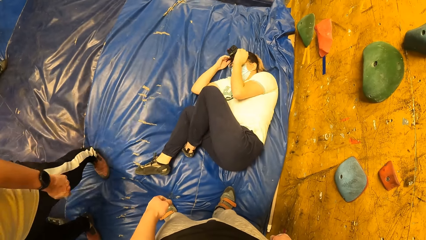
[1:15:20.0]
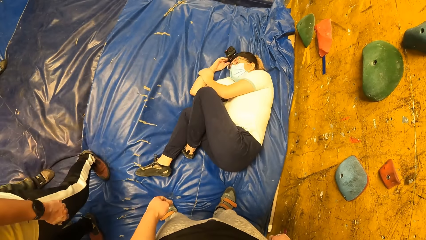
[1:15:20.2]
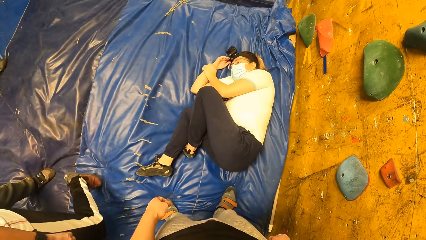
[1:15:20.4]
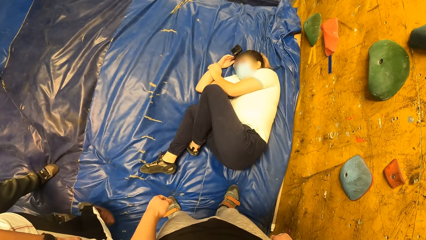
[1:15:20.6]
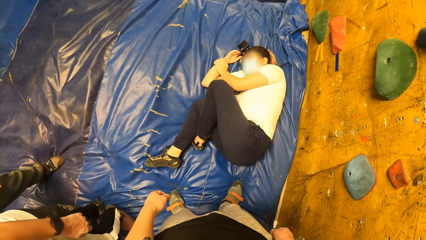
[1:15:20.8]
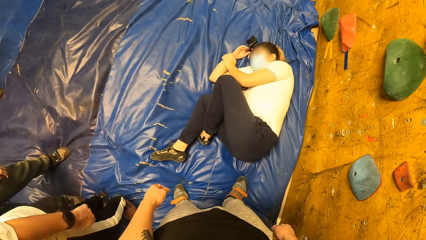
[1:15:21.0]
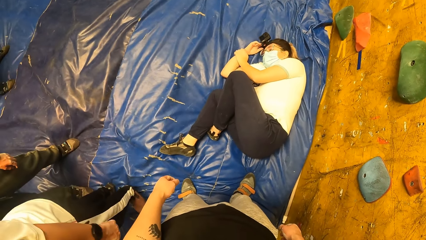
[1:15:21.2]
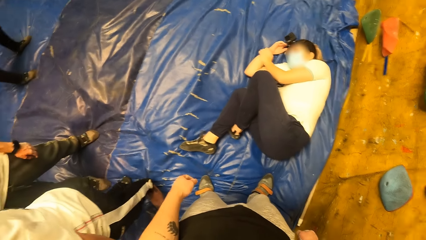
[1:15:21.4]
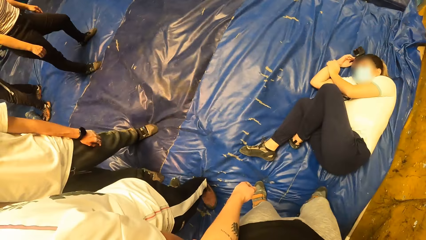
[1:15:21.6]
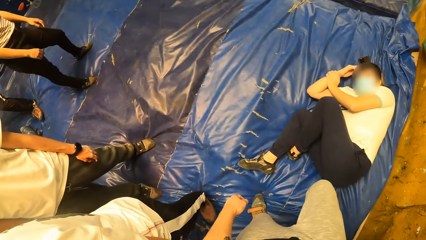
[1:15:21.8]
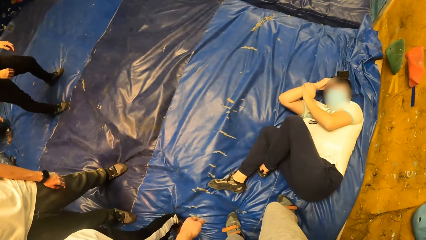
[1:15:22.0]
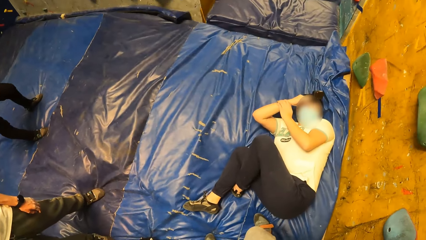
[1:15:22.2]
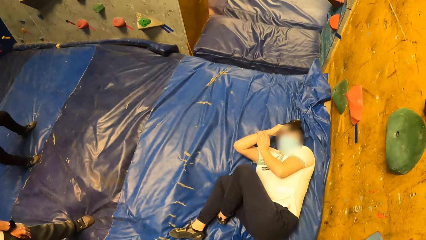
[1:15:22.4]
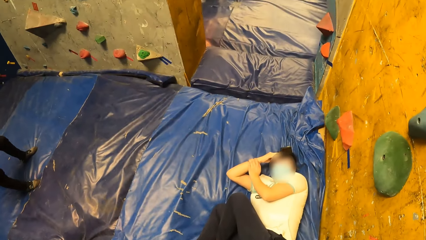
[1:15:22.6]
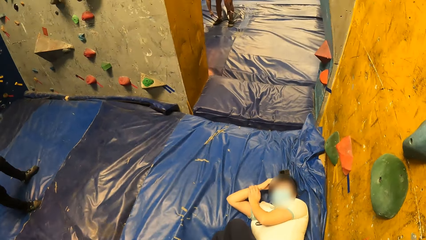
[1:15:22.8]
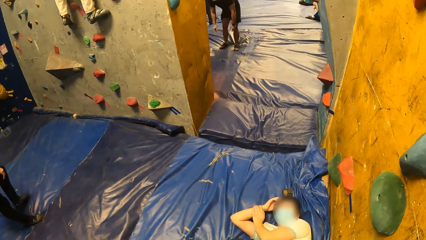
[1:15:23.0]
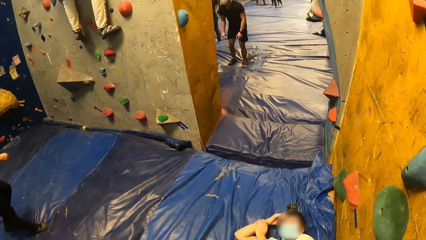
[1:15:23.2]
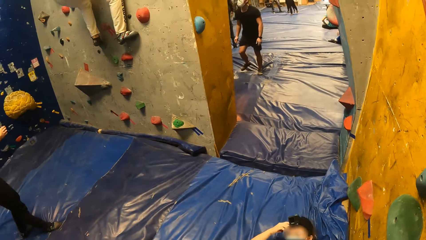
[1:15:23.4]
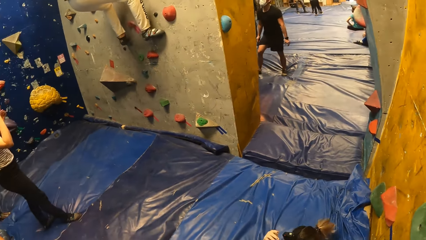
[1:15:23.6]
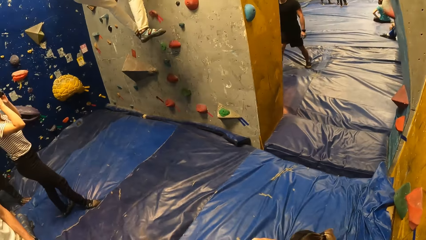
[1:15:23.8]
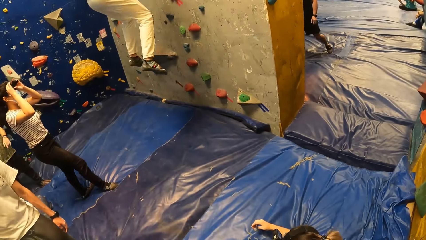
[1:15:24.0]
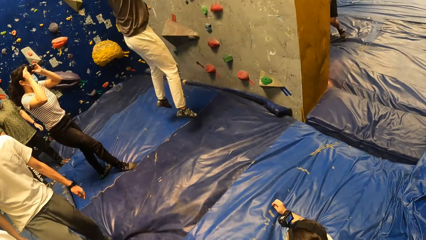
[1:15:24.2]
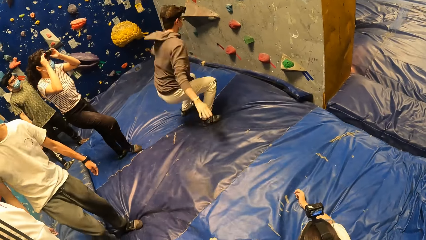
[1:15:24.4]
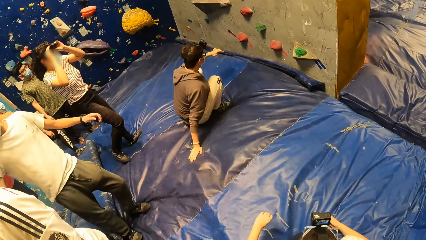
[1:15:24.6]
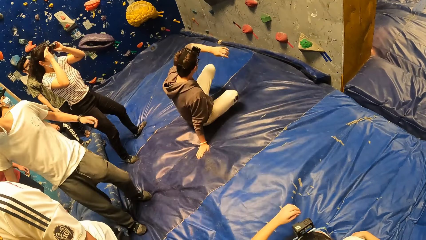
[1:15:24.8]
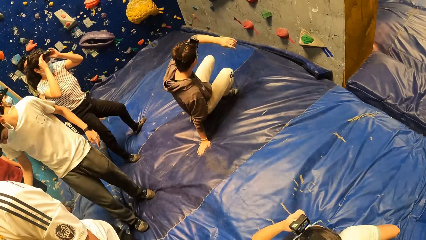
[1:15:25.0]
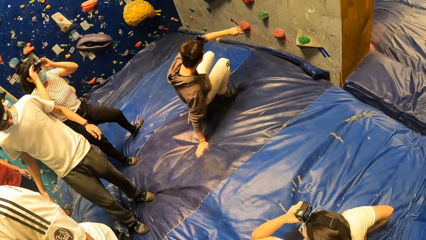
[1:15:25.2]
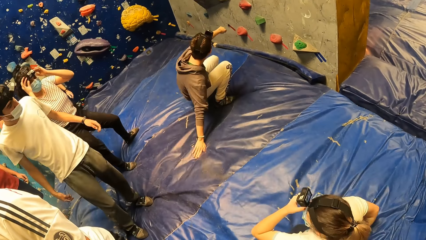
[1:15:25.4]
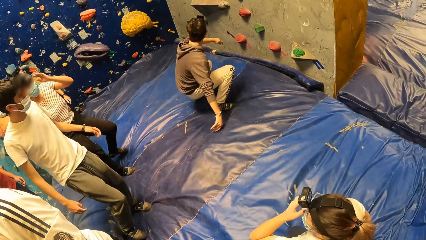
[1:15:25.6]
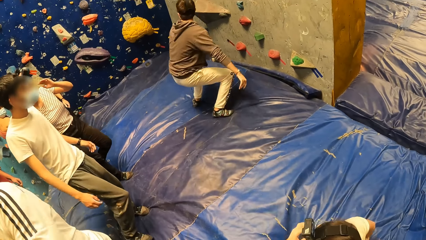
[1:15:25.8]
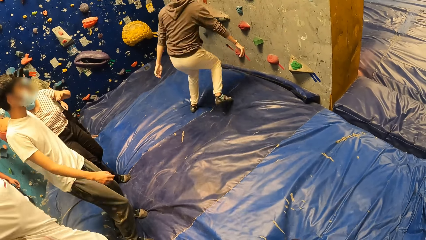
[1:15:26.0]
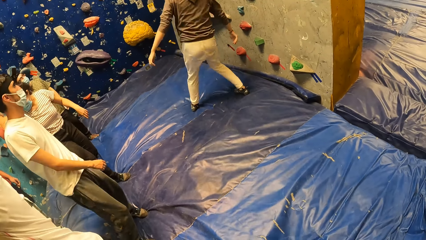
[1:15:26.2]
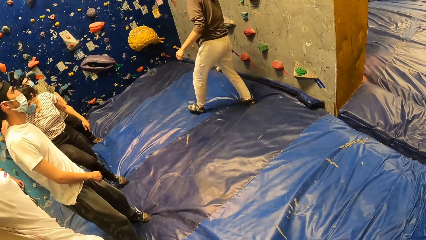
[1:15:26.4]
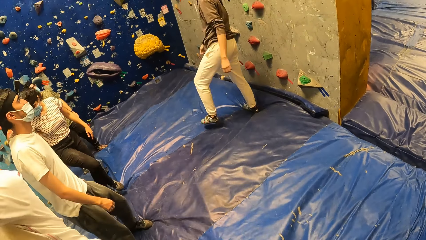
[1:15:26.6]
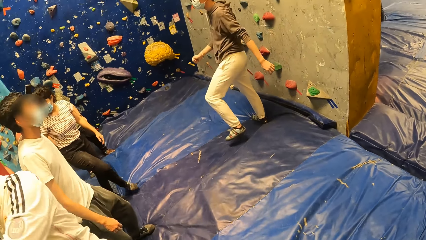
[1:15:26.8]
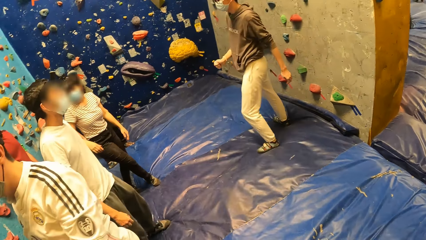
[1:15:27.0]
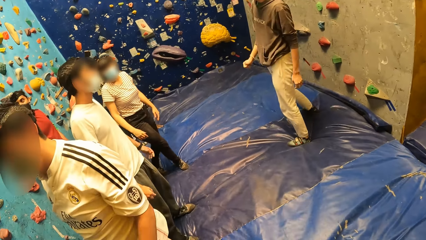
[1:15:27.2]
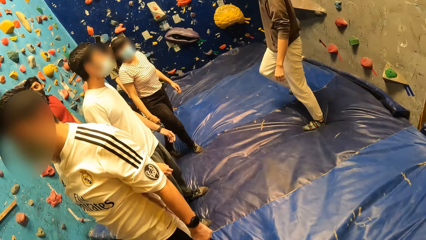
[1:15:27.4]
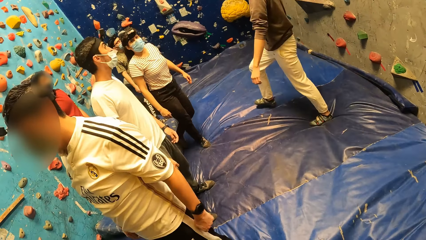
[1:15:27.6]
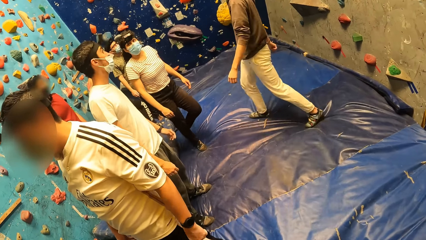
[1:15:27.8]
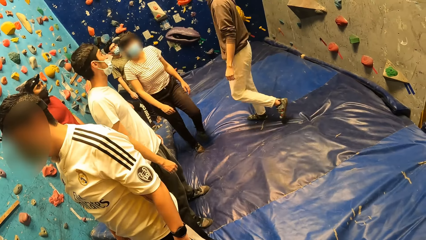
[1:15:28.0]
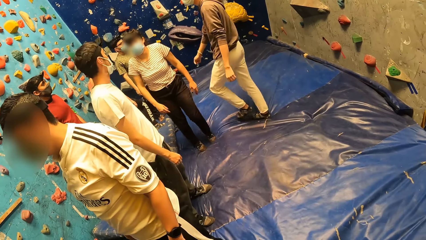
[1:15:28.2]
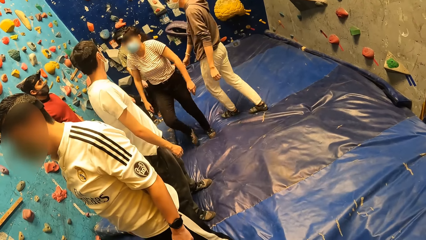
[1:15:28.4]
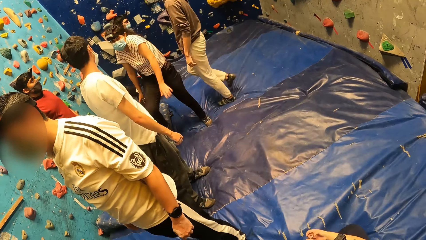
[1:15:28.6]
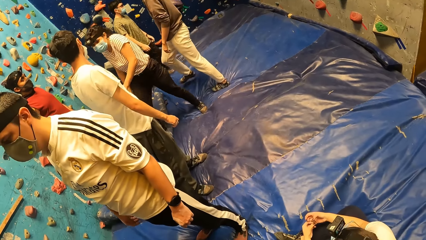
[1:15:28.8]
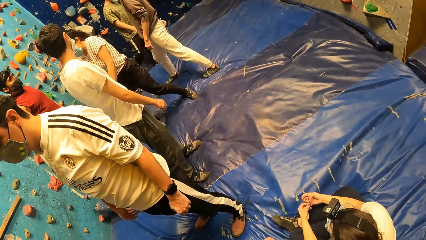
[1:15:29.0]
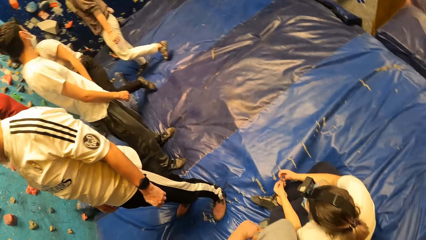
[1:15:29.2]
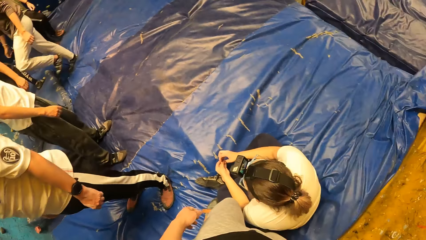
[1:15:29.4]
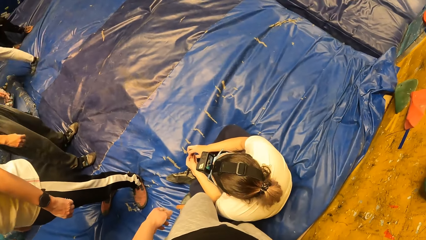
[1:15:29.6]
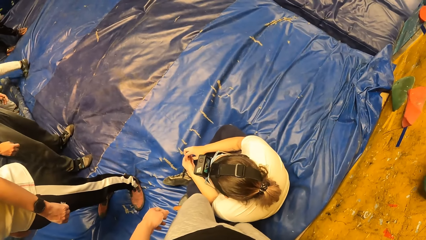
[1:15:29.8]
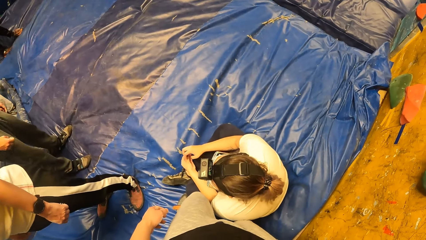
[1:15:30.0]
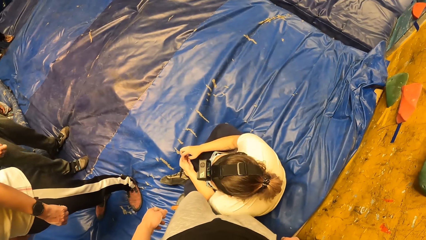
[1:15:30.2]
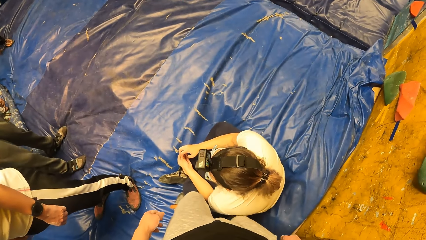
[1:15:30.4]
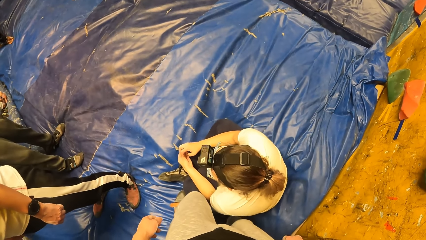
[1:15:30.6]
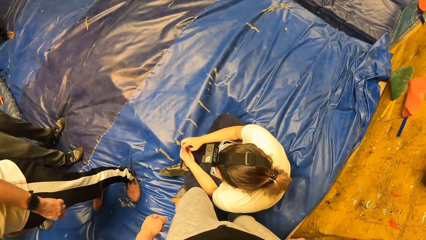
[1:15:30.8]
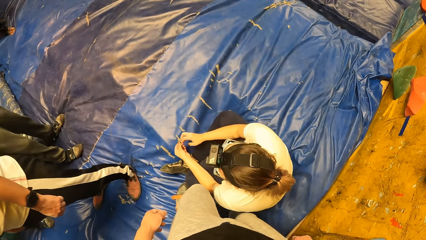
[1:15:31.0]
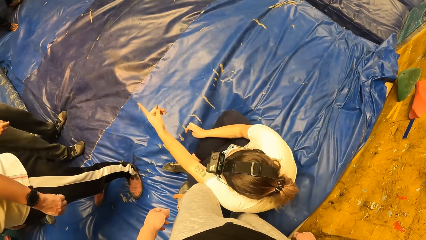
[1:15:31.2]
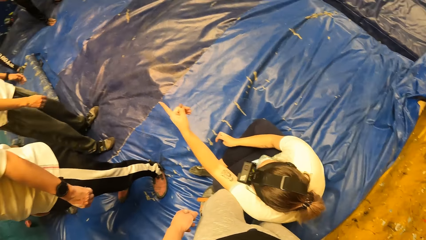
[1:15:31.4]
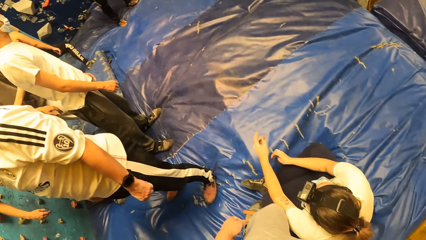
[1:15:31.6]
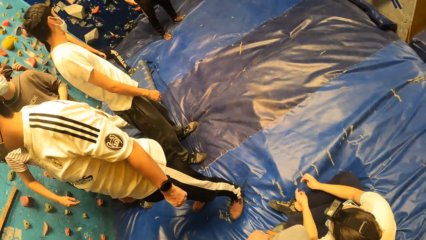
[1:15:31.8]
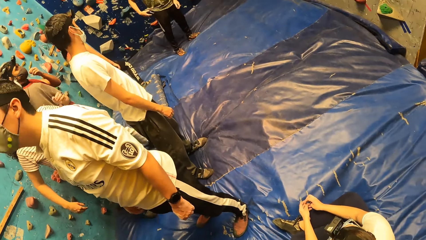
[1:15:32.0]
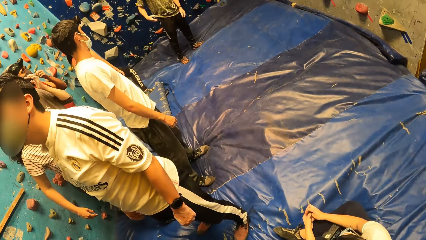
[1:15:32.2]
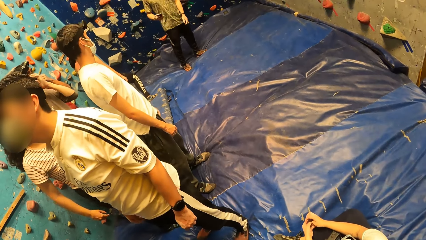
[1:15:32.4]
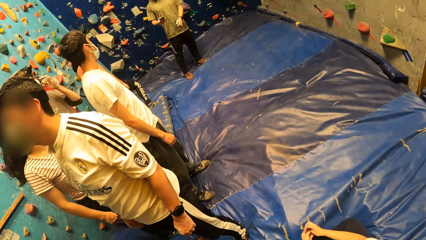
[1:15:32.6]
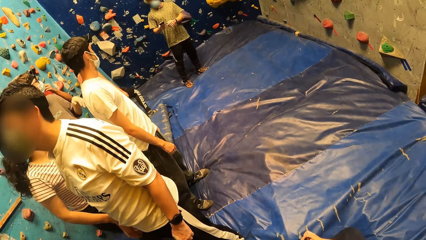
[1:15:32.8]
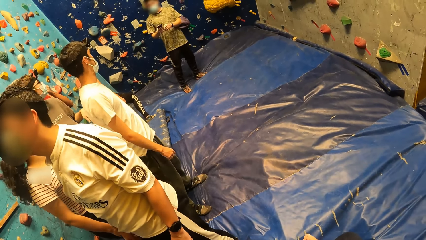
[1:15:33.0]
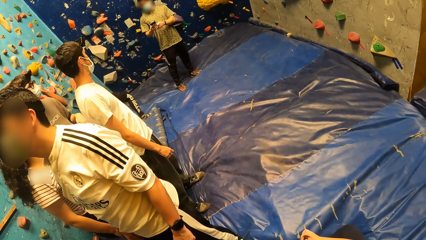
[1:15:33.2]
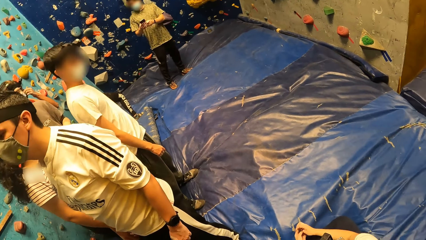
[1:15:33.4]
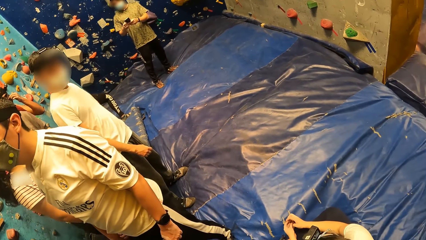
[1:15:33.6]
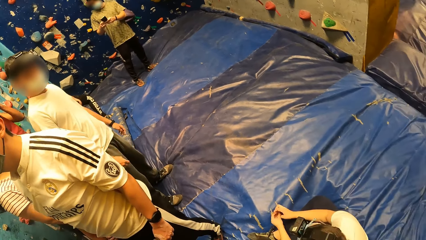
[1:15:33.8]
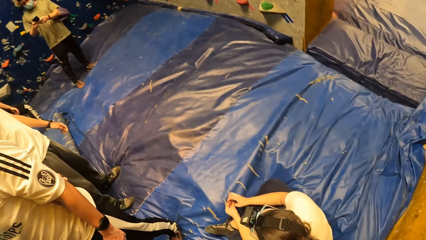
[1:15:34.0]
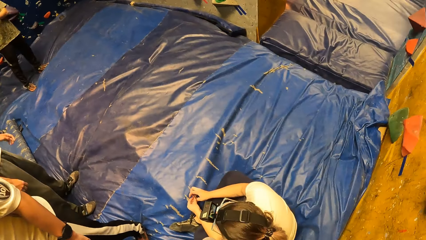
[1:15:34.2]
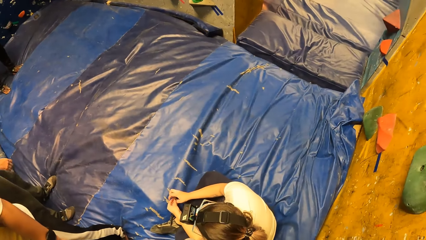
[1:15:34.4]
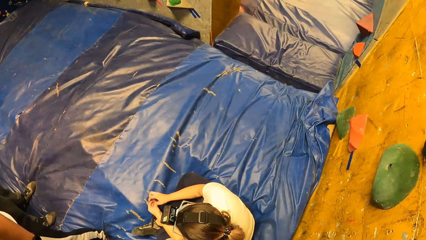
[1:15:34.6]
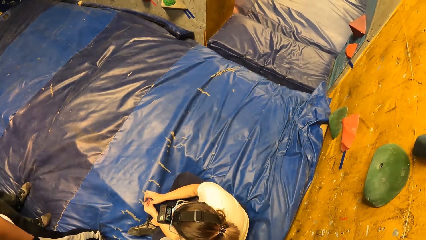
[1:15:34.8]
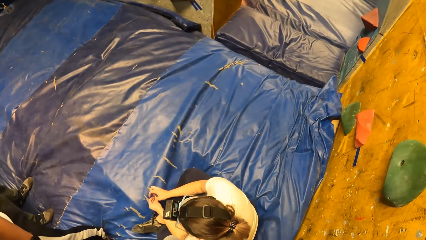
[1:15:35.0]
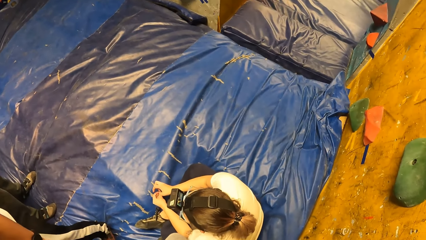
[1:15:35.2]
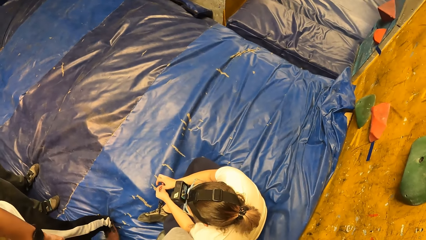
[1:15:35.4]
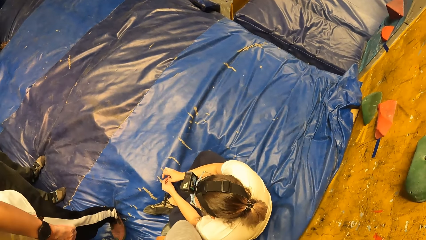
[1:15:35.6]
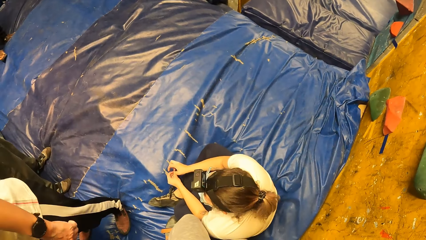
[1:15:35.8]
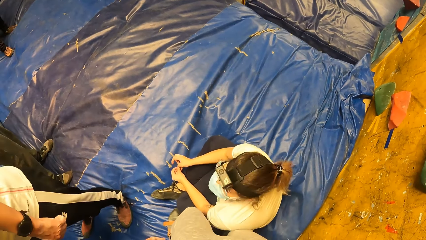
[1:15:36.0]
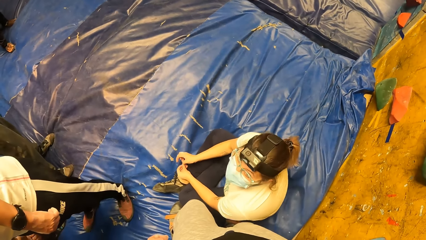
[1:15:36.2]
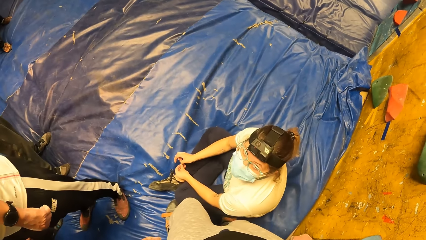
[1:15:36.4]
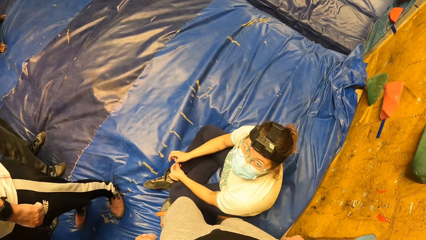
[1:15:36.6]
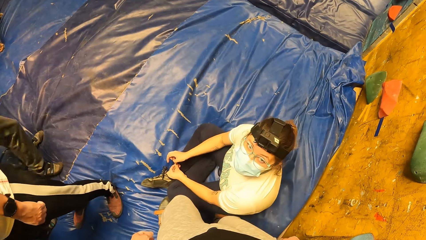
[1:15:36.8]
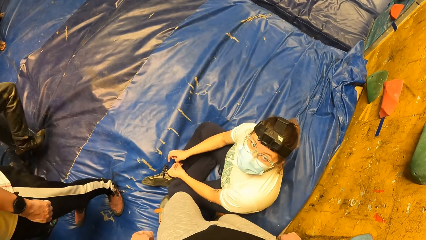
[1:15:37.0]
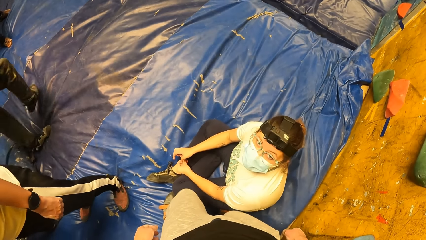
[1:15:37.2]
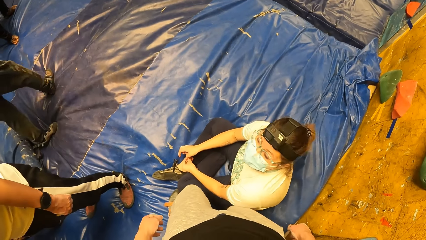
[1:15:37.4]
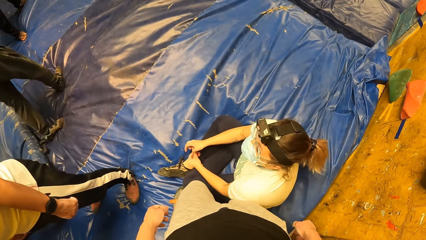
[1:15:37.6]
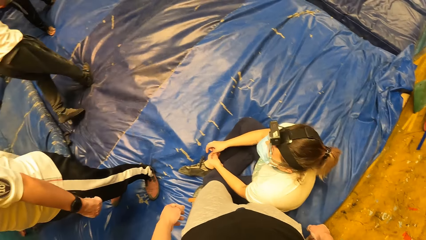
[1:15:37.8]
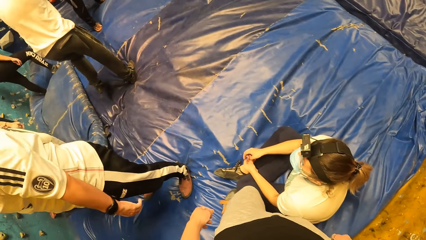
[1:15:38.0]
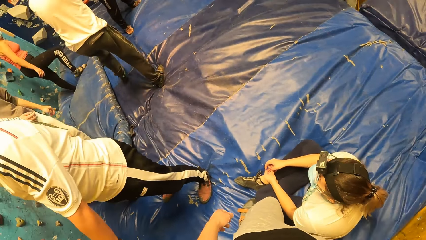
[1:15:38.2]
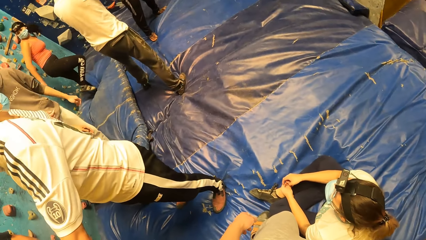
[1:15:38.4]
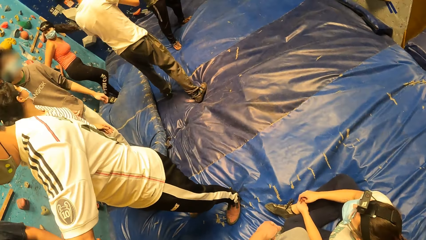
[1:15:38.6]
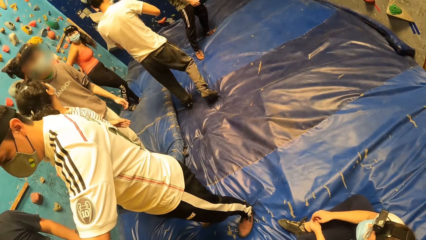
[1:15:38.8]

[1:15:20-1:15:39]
The camera wearer looks around. They move forward. A person jumps down. The person stands up. The person walks away. The camera wearer looks down. Another person points at the first person. Another person operates the phone. The camera wearer interacts with the second person.
